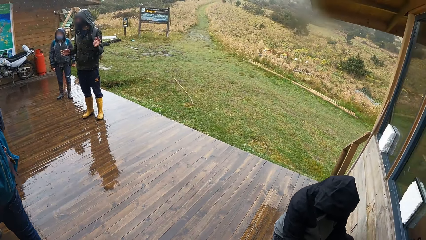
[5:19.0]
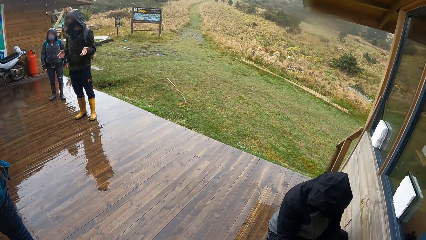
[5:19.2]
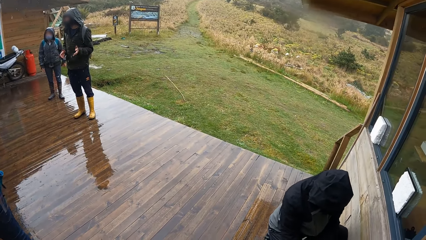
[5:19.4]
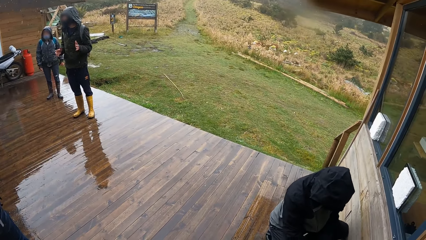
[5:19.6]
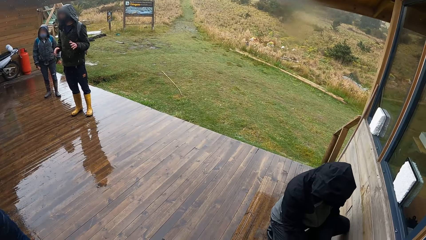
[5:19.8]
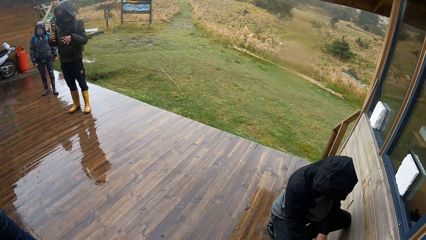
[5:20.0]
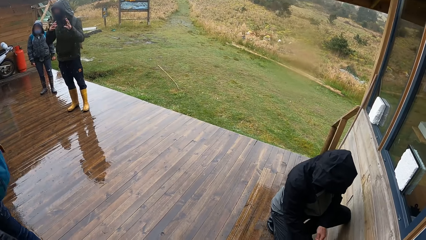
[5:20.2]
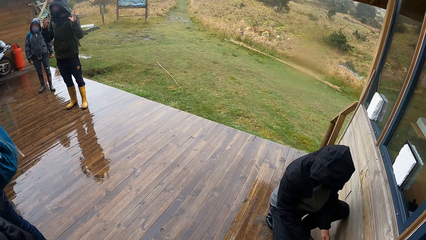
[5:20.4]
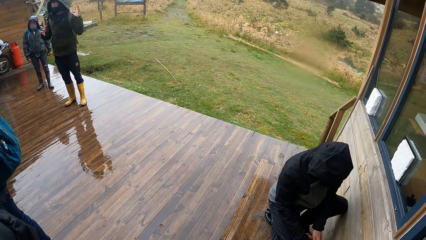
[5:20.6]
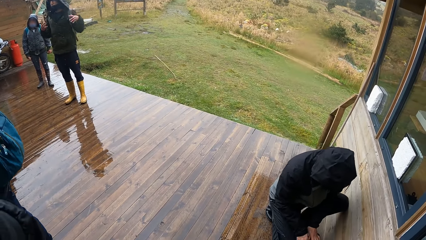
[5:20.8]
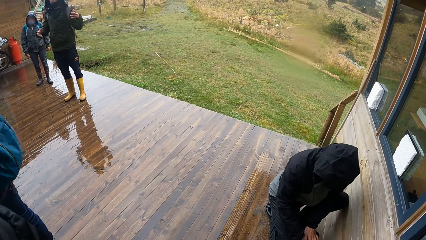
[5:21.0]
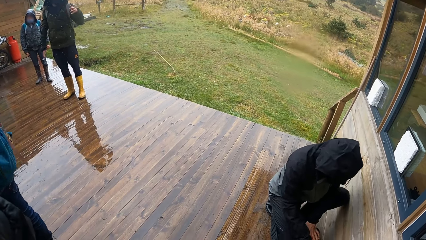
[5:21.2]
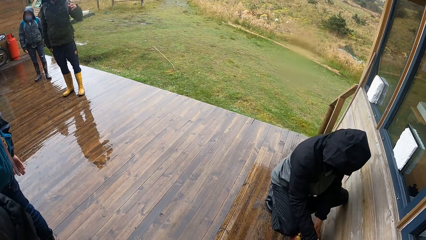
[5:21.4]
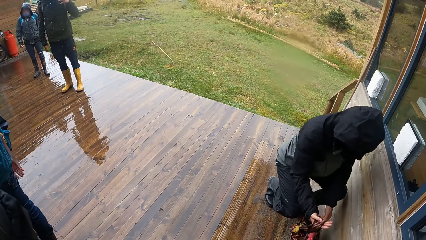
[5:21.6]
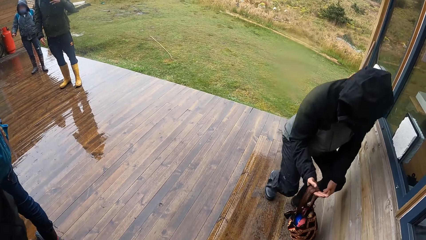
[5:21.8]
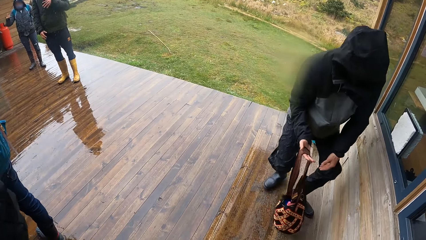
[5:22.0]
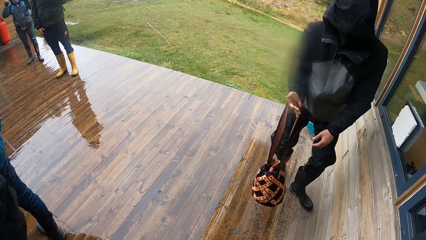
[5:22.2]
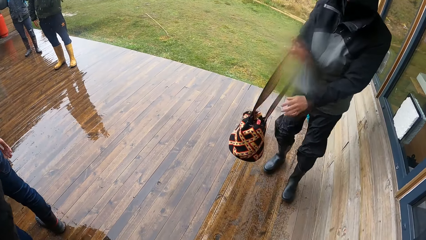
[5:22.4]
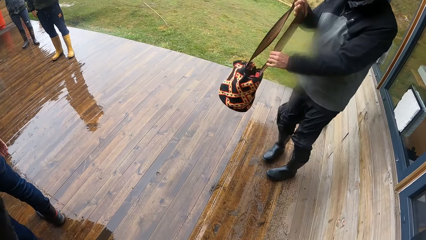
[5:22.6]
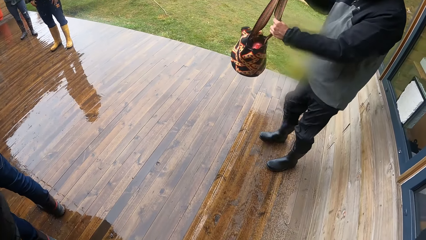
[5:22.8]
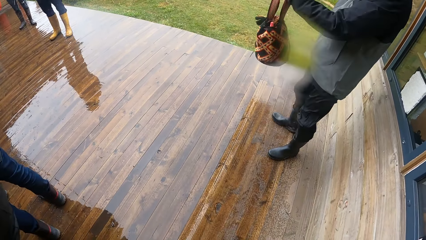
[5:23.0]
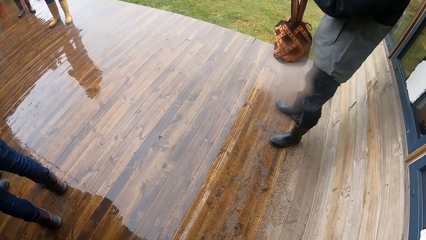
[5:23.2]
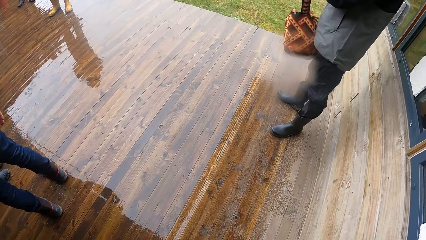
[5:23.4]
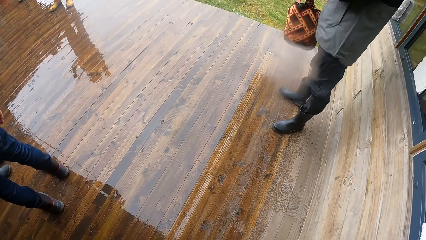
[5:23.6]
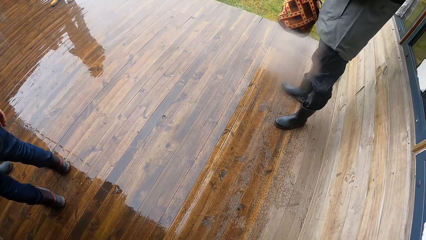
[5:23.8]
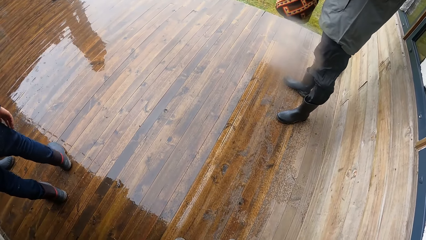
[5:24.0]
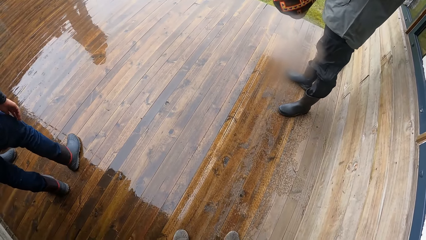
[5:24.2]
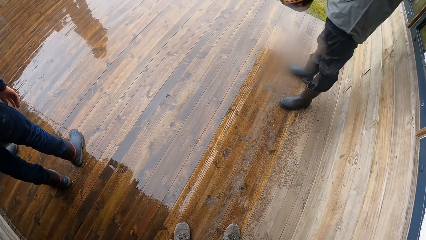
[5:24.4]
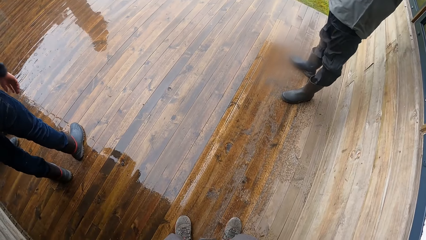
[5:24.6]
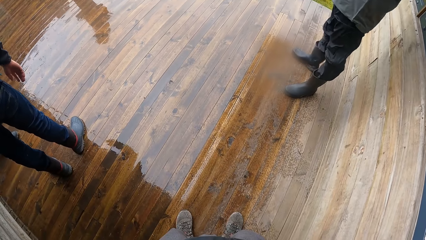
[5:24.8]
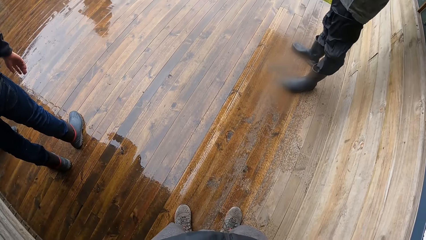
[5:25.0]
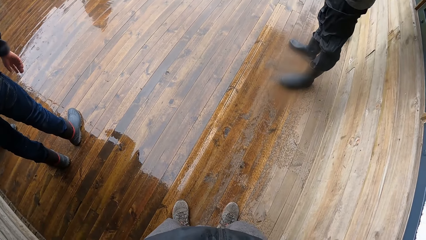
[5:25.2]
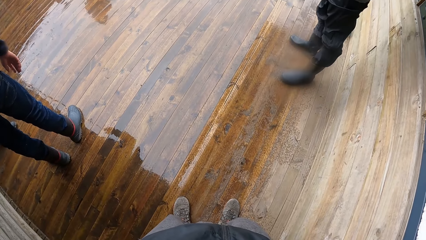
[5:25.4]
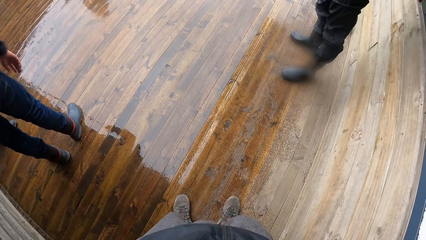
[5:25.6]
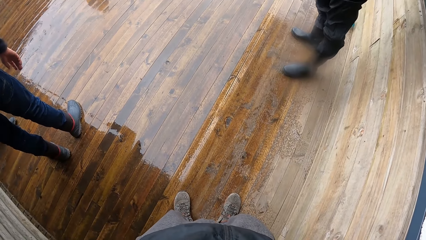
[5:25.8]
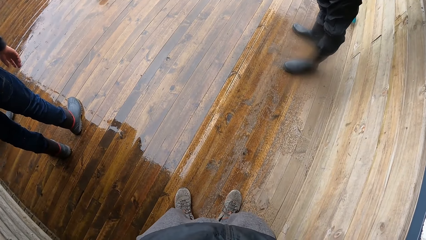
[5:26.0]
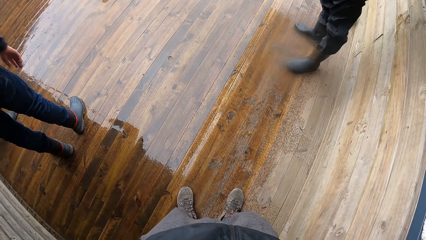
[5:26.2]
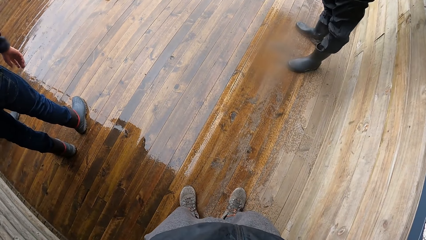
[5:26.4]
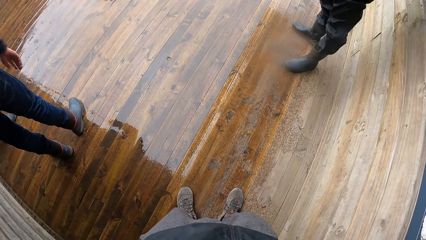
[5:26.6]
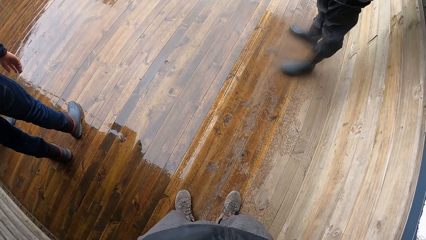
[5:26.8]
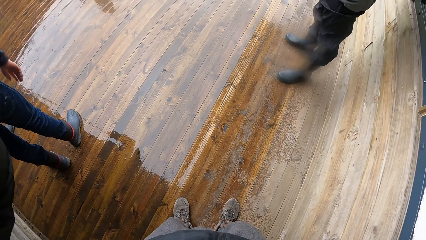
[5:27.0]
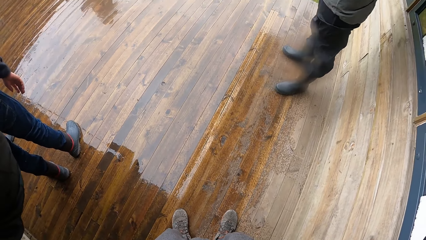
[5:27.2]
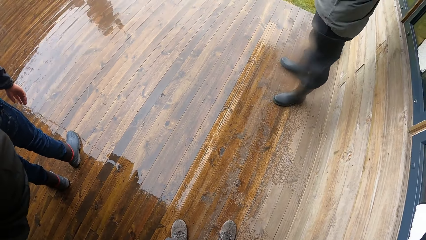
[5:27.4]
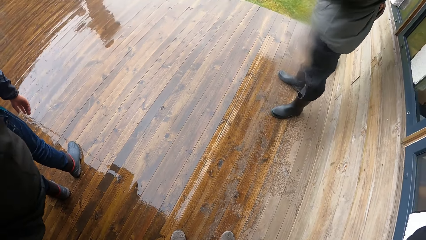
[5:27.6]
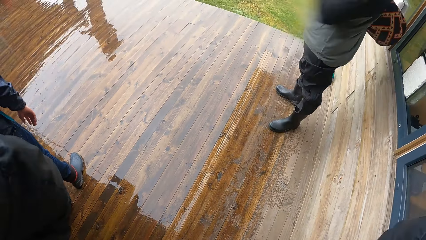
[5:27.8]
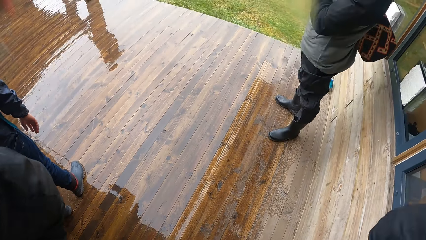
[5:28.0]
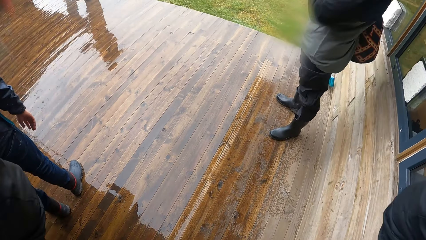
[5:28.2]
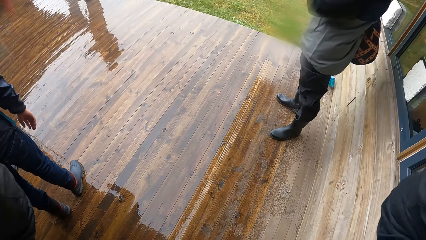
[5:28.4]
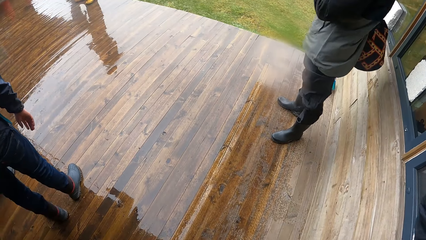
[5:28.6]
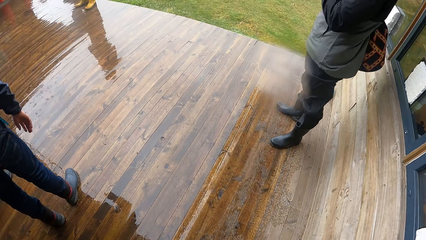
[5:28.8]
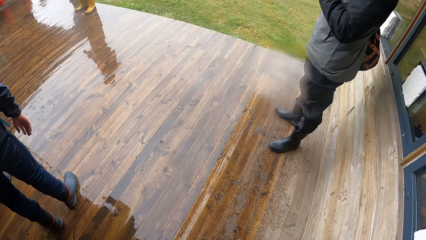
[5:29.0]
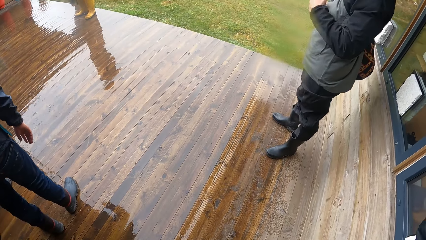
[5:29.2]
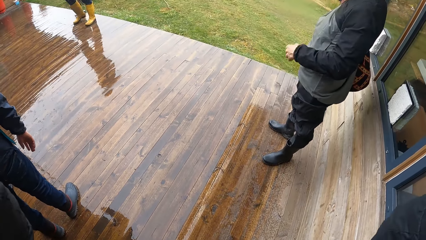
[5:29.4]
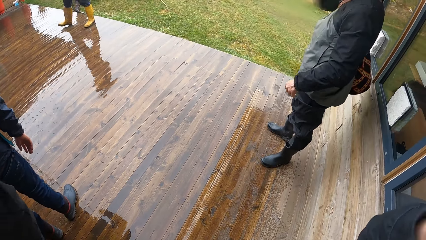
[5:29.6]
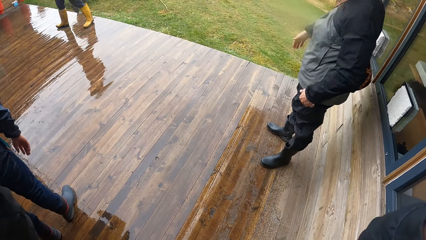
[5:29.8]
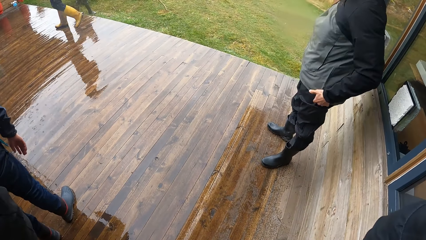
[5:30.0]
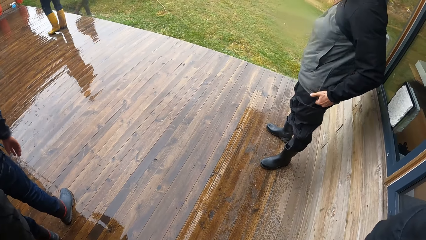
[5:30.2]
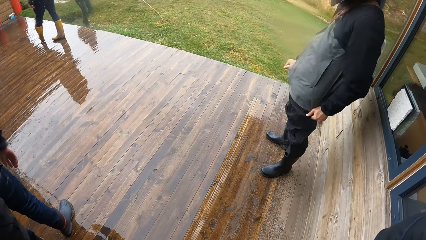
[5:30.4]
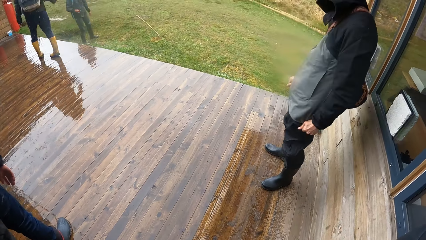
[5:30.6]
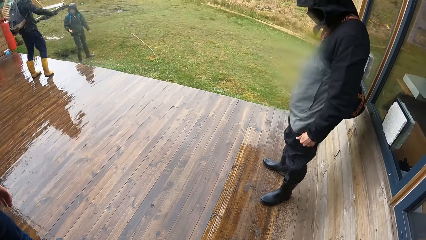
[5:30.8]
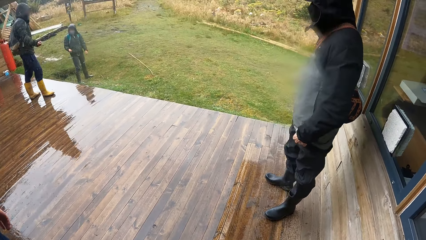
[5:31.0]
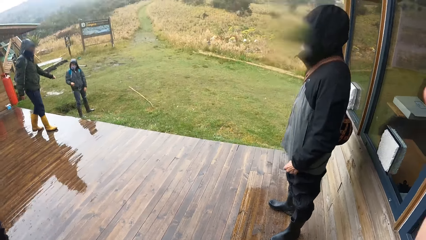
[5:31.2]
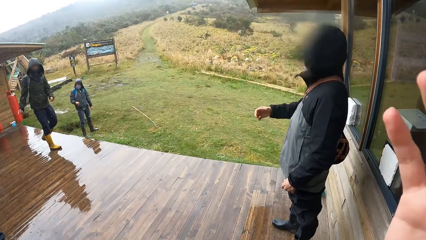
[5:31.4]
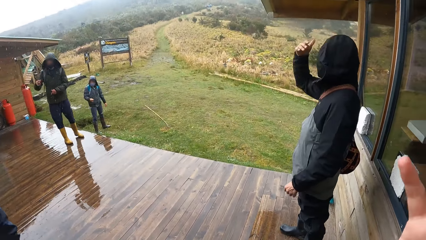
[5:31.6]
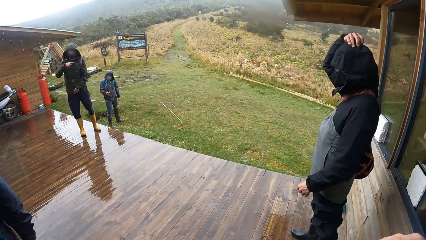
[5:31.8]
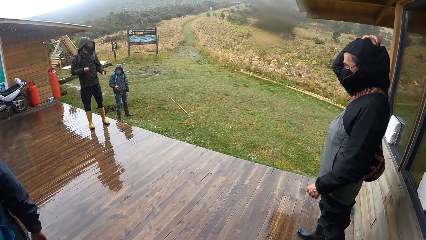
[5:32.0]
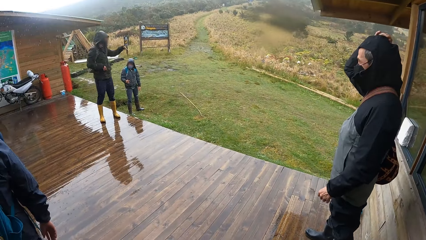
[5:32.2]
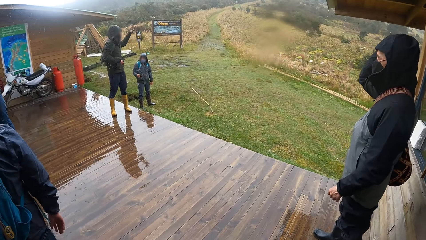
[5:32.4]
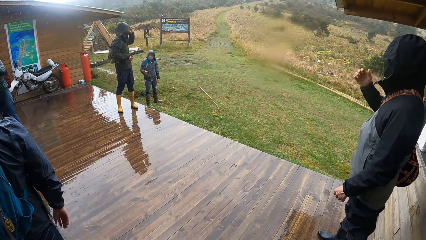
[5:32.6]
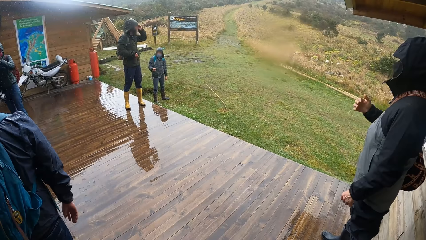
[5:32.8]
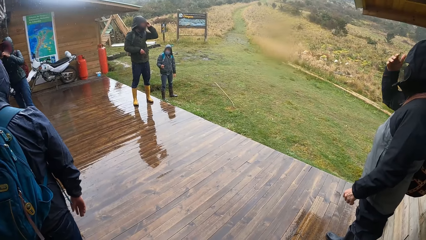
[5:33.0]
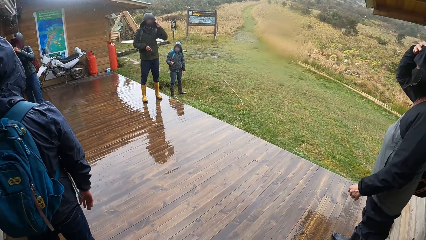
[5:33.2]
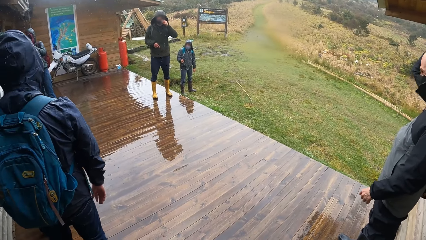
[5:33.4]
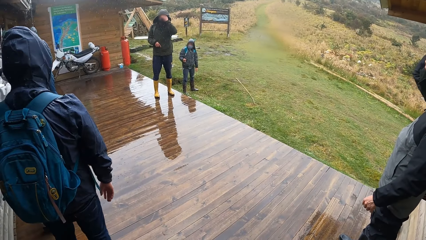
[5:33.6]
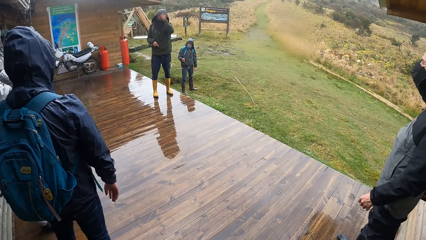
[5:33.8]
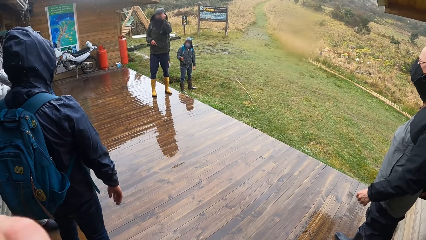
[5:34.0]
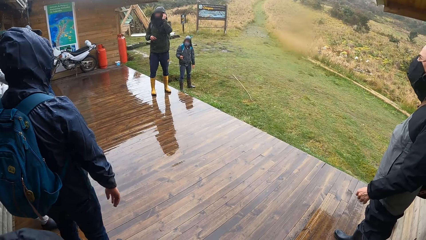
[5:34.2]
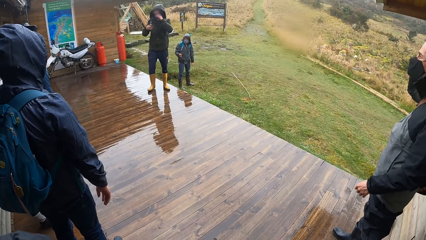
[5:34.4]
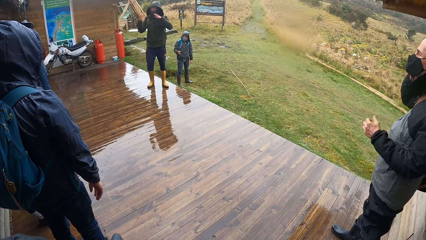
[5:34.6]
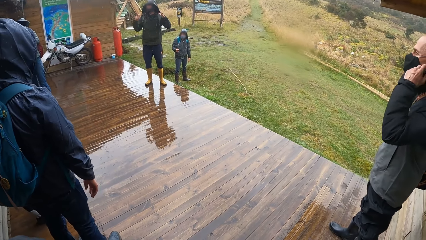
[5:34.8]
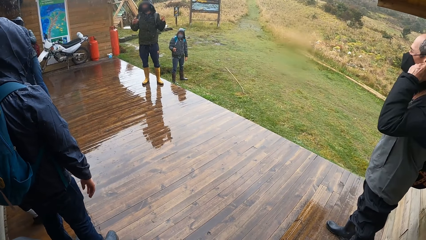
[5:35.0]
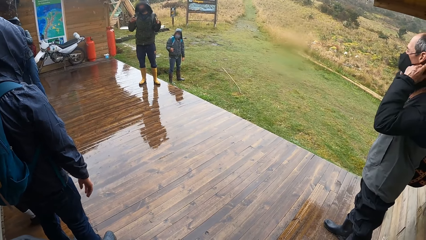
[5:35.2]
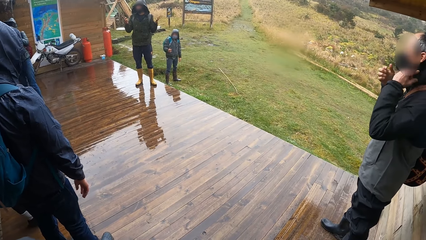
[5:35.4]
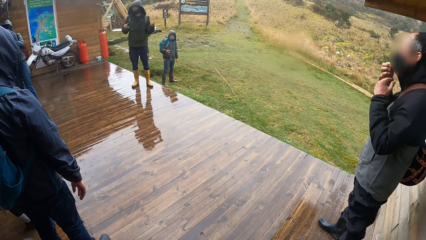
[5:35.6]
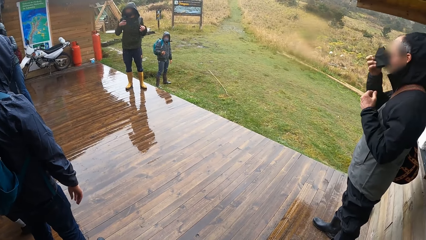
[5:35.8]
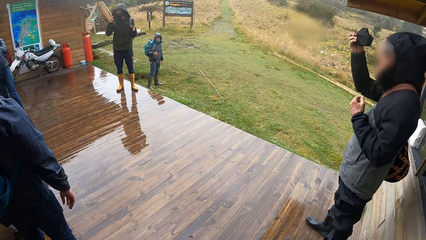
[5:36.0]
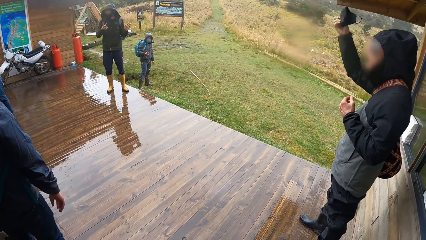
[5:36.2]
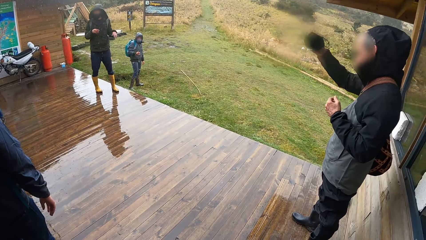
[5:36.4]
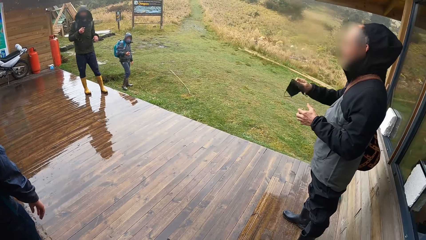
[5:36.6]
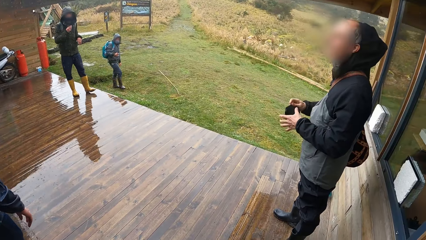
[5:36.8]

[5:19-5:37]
The man carries the bag from the floor with his right hand. He holds the bag with both hands. The camera wearer stands on the wood pavement. The man adjusts his hoodie with his right hand. He adjusts his hoodie with both hands. He removes a nose mask on his face with his right hand.
